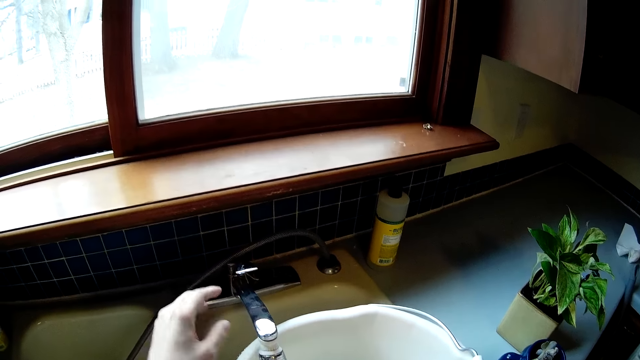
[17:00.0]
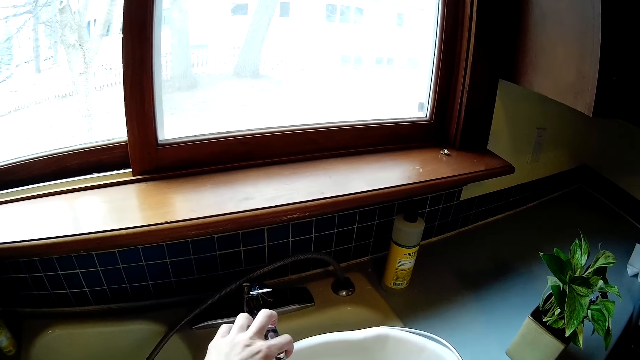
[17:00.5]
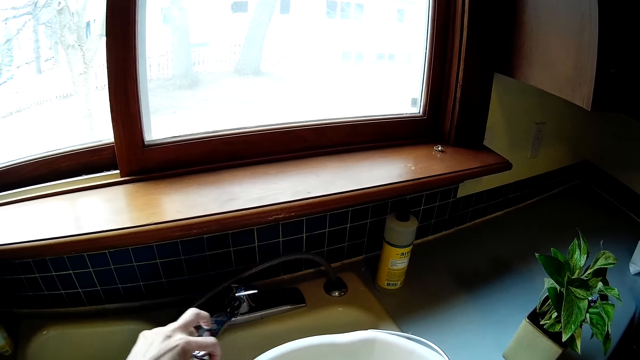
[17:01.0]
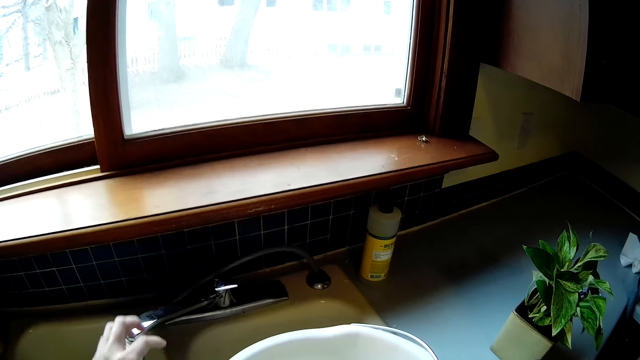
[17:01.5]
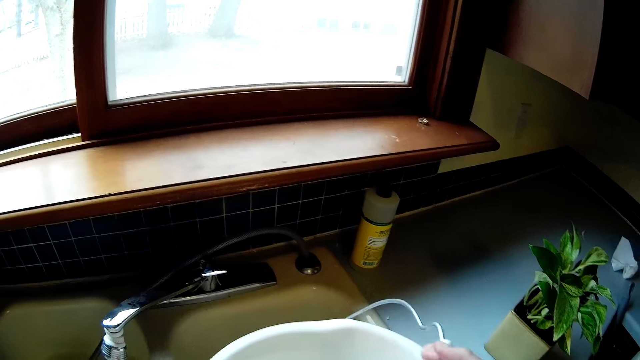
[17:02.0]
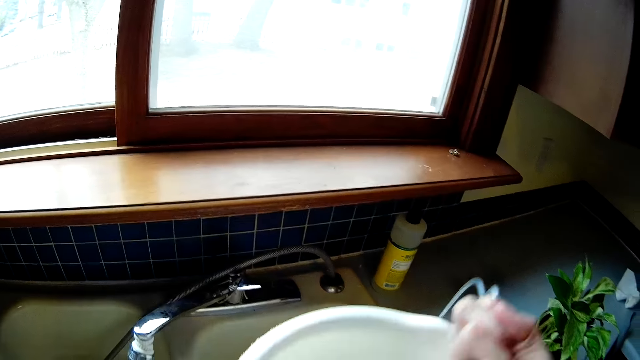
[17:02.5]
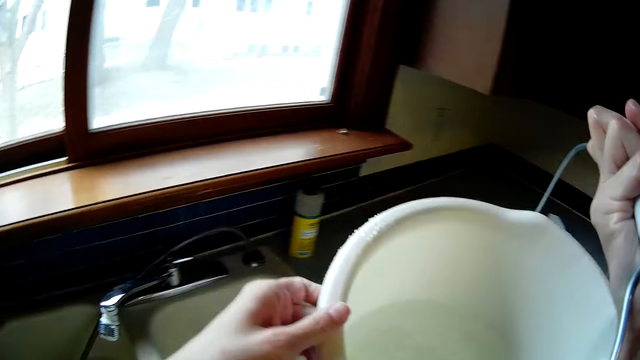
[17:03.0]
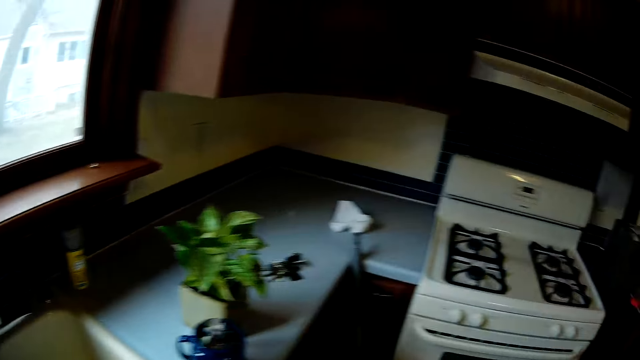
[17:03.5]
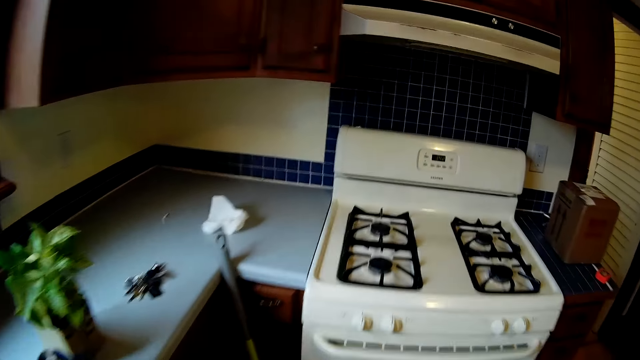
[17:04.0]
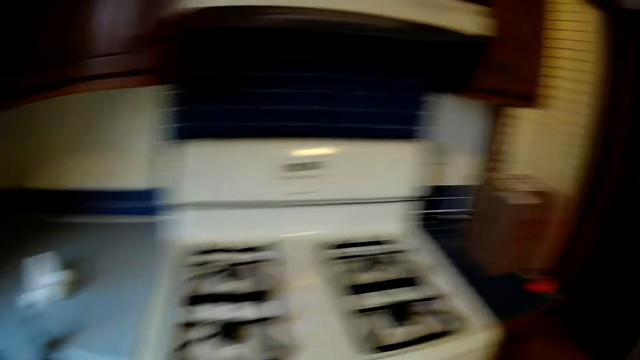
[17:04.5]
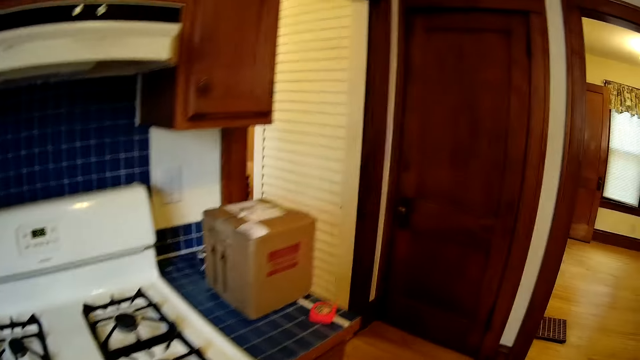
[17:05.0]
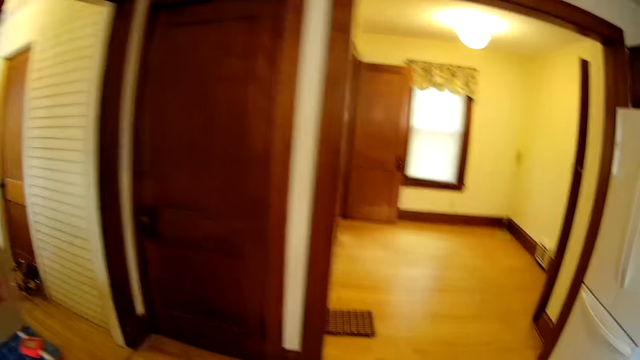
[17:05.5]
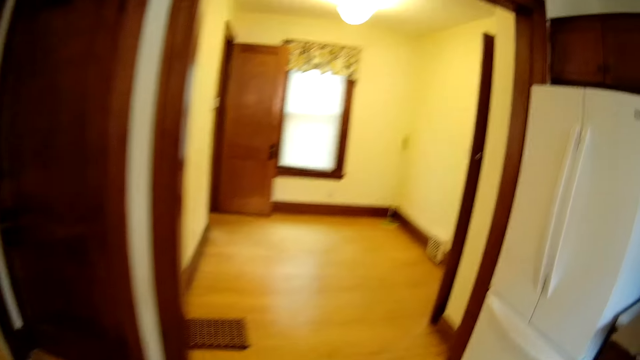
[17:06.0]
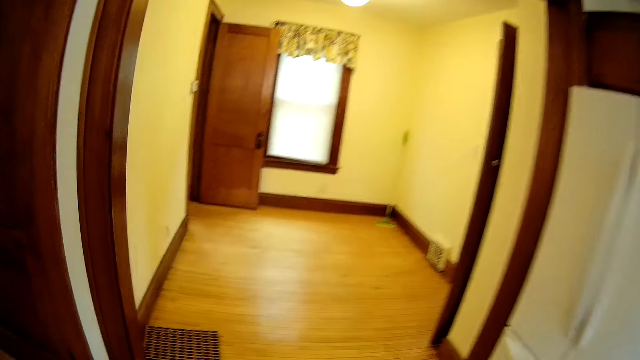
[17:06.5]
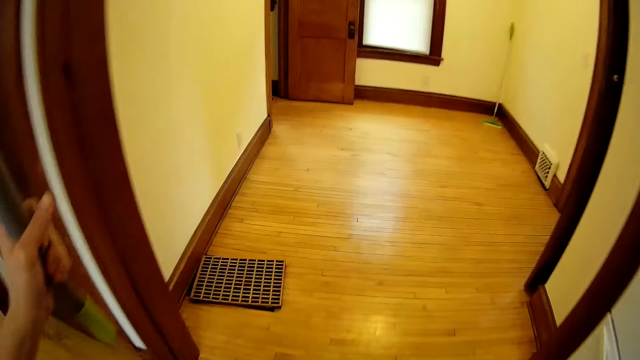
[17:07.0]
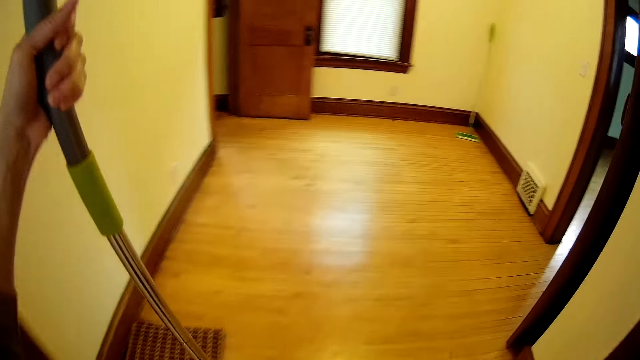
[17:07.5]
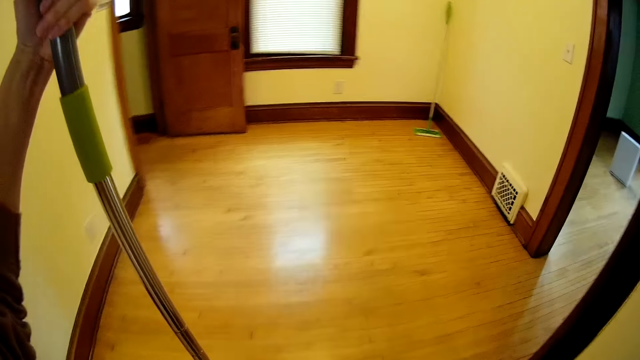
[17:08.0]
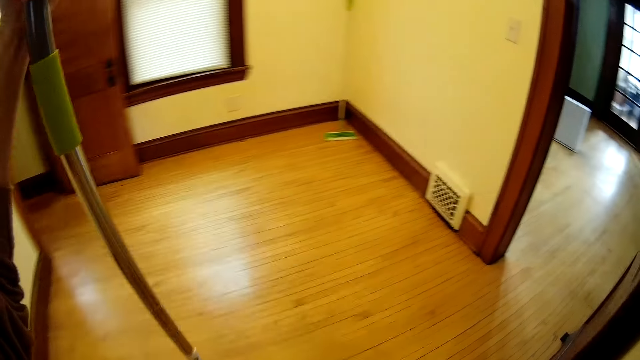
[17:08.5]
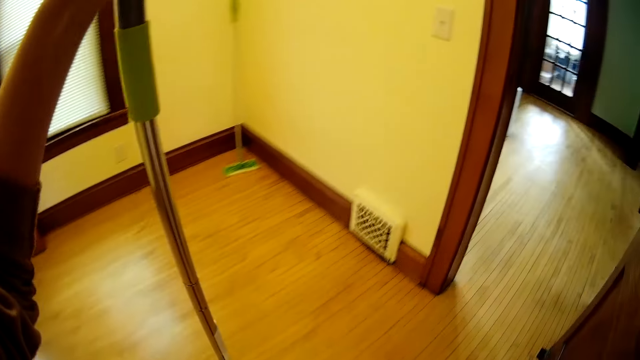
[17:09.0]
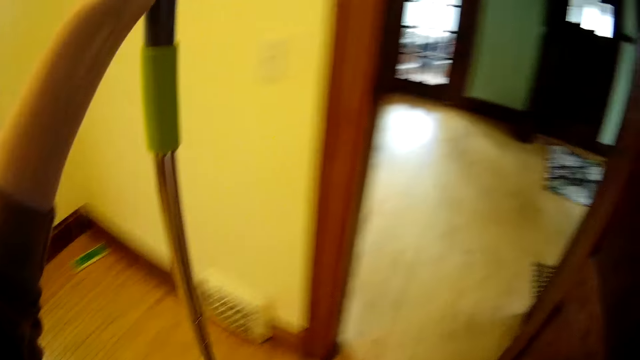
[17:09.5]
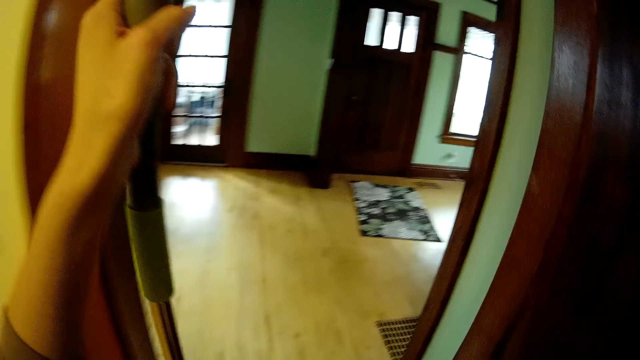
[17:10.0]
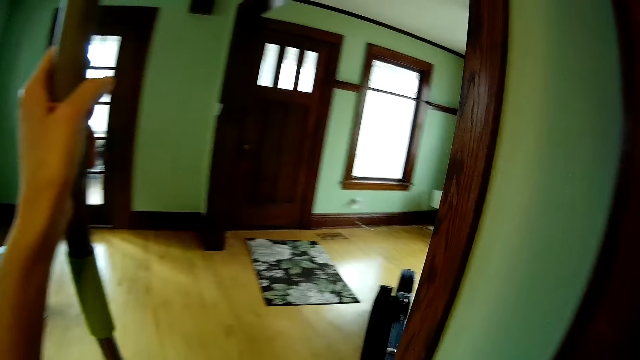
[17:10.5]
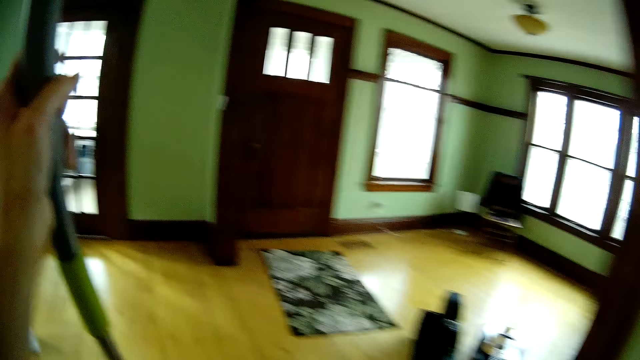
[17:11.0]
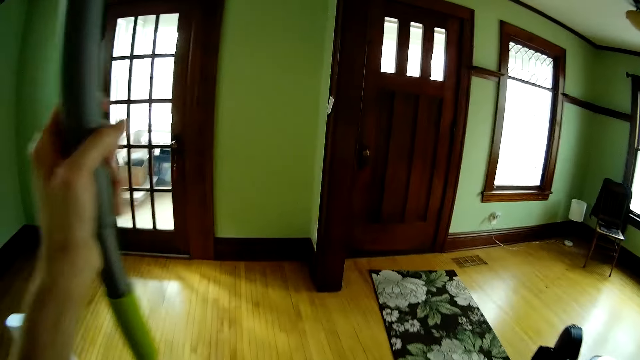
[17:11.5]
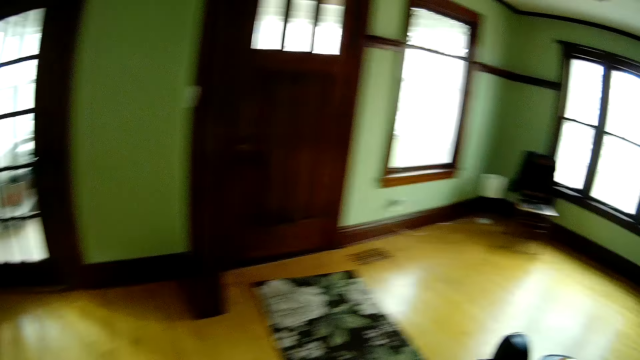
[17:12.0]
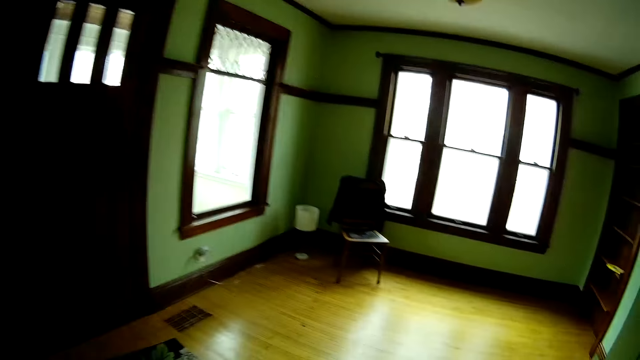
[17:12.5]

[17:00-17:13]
The camera wearer moves the tap to the left with her left hand. She picks up the bucket from the sink with both hands. She walks around the house. She holds the mop with her left hand. She walks in the sitting room.

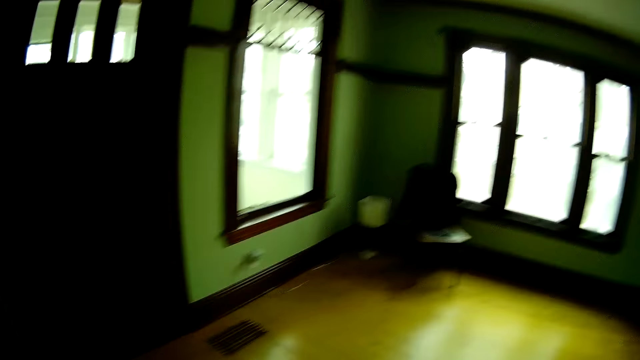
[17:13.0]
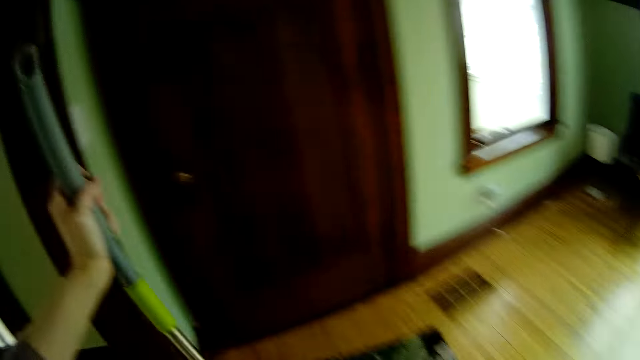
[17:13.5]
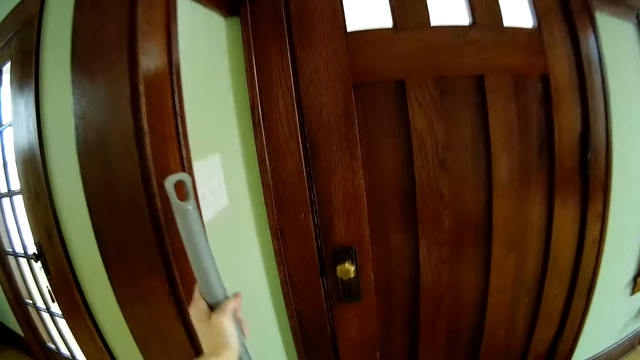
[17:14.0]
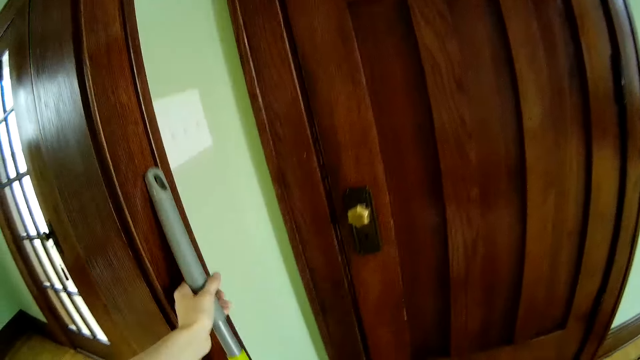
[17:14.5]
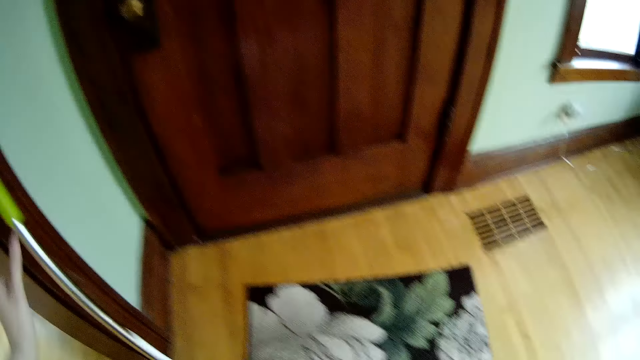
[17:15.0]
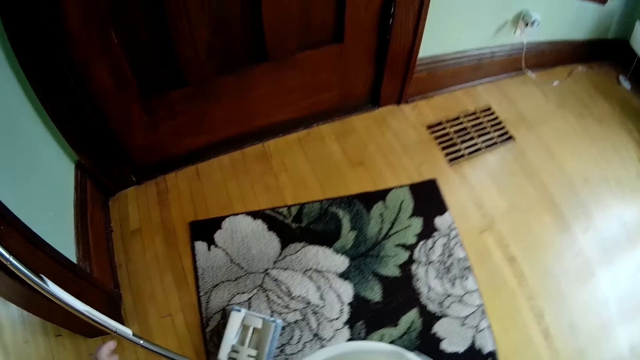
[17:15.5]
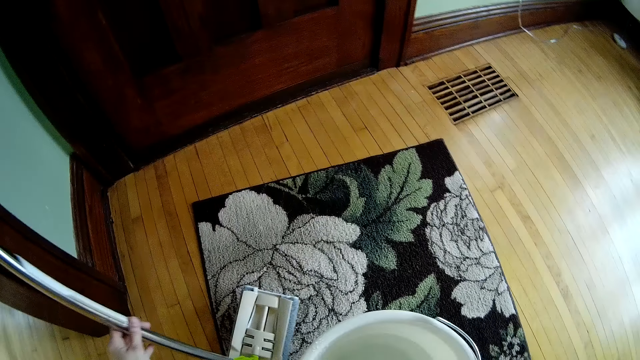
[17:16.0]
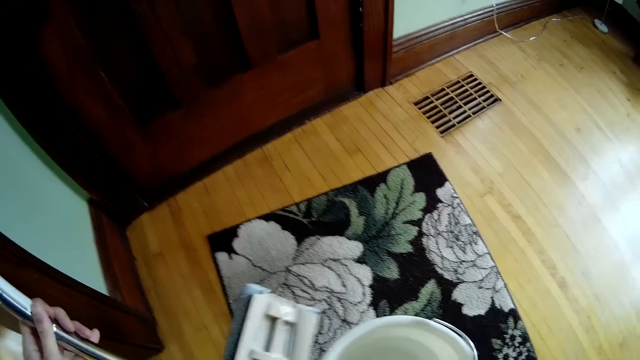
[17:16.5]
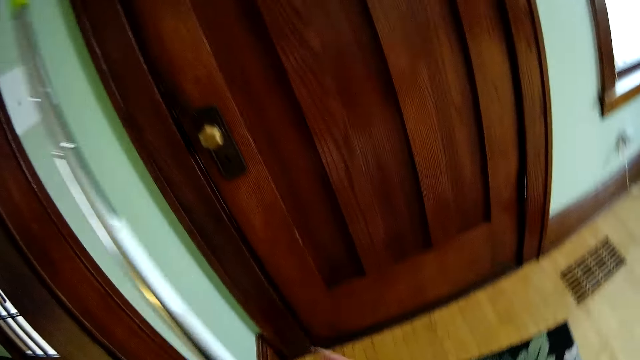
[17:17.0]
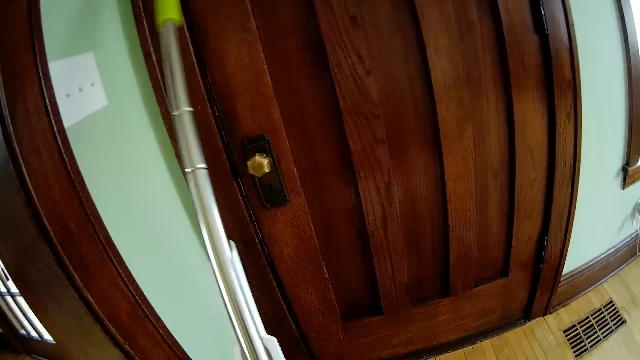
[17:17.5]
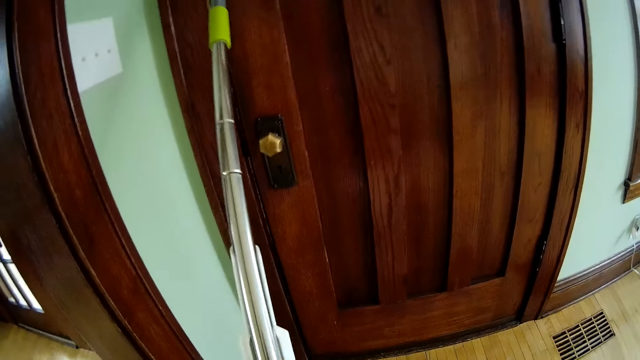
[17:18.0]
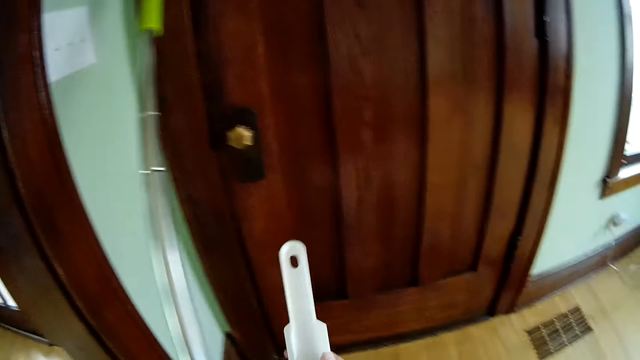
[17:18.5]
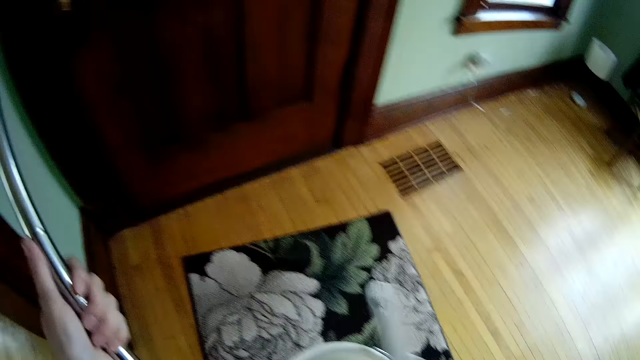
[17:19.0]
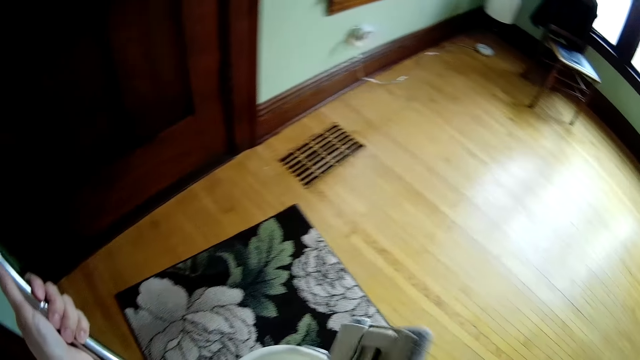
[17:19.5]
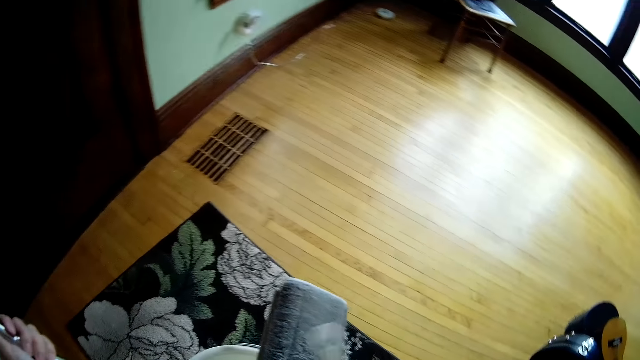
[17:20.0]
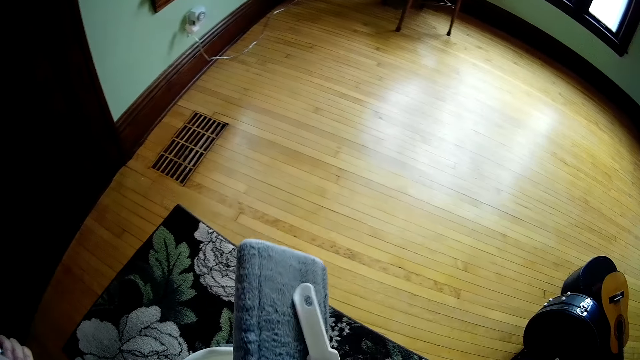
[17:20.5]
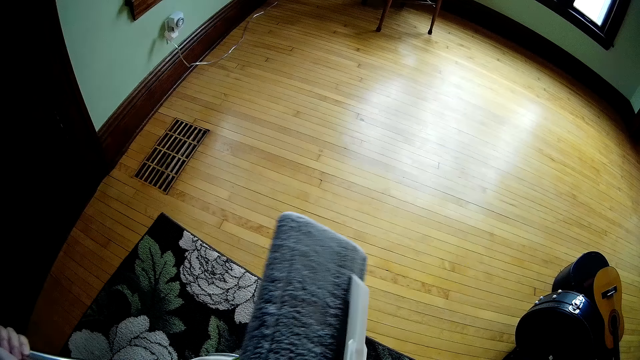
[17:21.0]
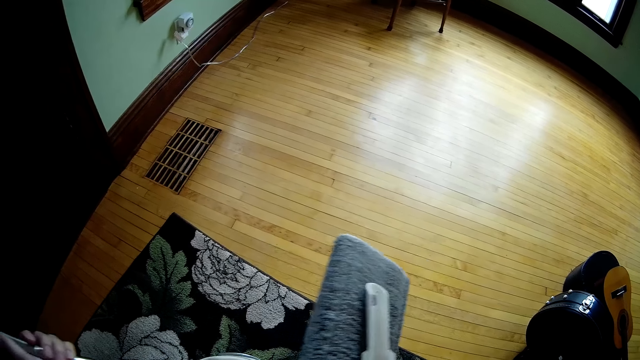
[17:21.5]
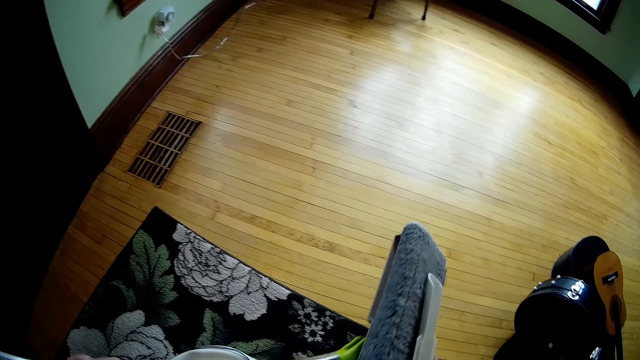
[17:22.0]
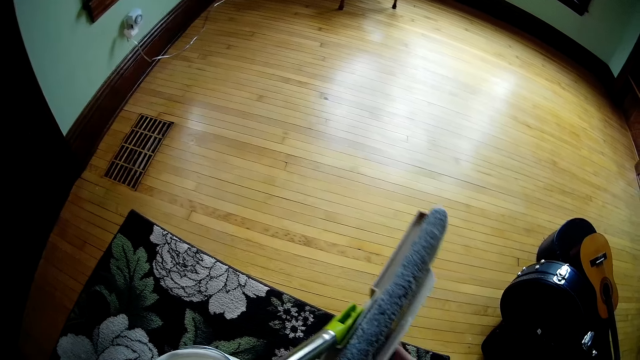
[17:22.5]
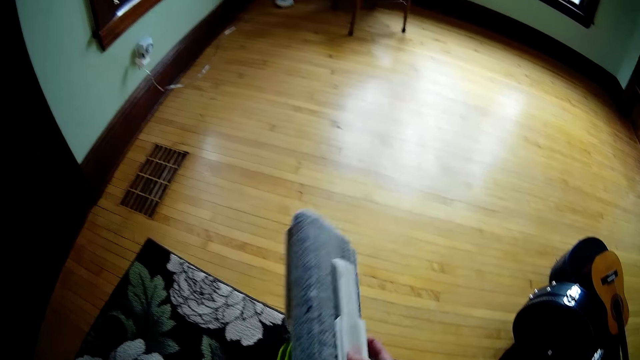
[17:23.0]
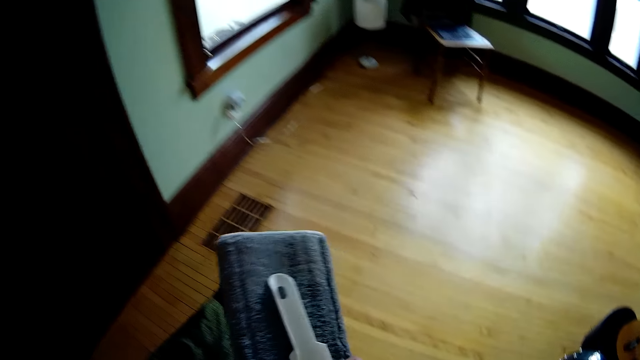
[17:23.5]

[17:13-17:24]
The camera wearer rests the mop or floor cleaner stick on the door post with her left hand. She puts the bucket down. She picks the mop with her left hand. She dips the floor cleaner stick in water. She removes a mop scraper from the mop handle with her right hand. She lifts the floor cleaner stick.
